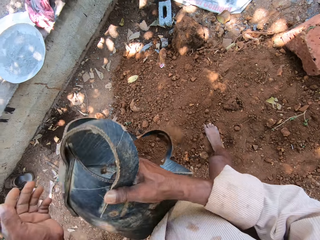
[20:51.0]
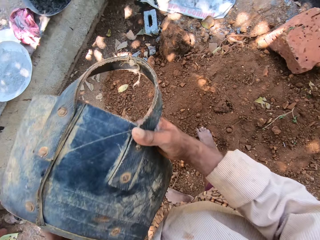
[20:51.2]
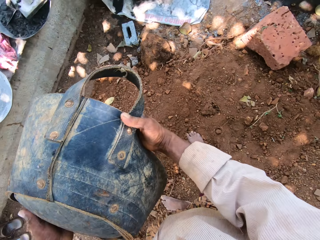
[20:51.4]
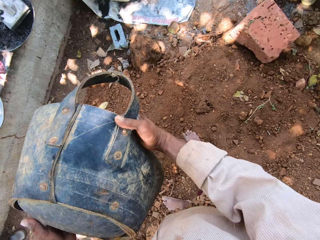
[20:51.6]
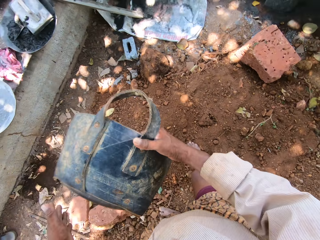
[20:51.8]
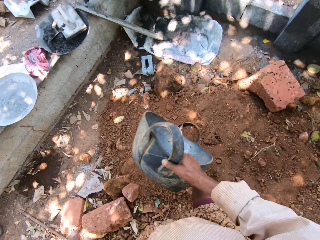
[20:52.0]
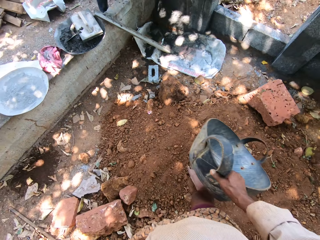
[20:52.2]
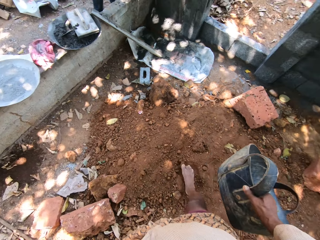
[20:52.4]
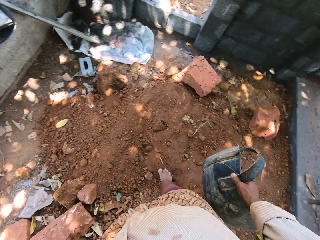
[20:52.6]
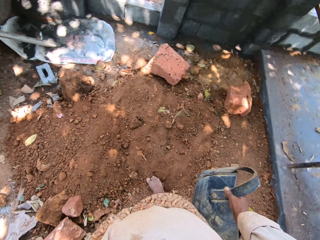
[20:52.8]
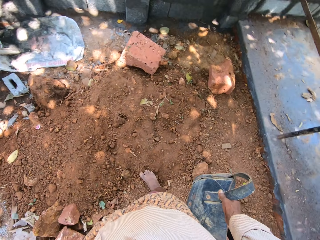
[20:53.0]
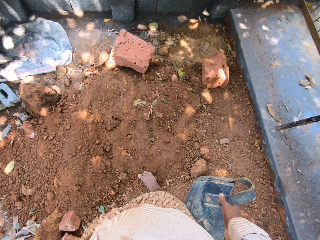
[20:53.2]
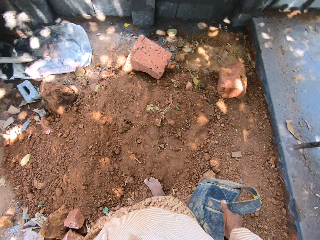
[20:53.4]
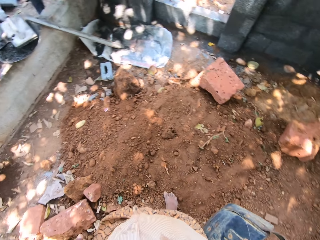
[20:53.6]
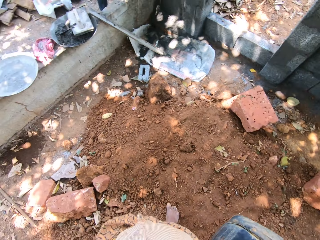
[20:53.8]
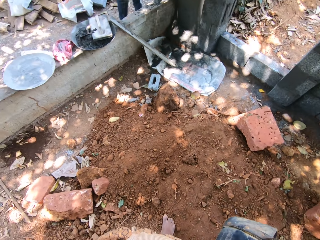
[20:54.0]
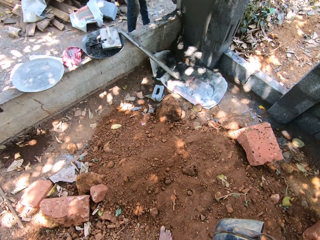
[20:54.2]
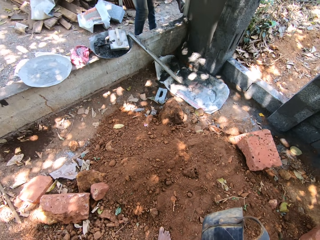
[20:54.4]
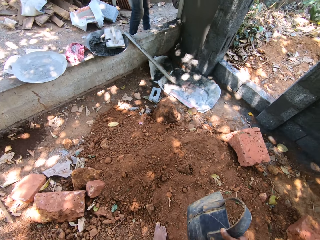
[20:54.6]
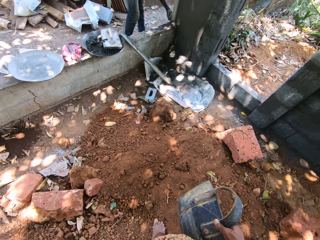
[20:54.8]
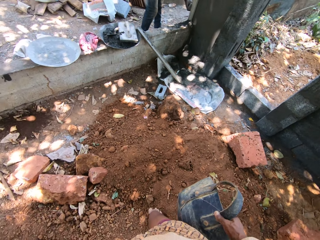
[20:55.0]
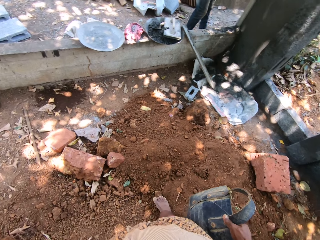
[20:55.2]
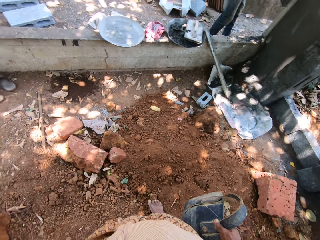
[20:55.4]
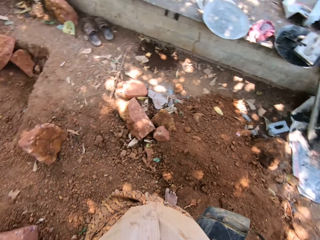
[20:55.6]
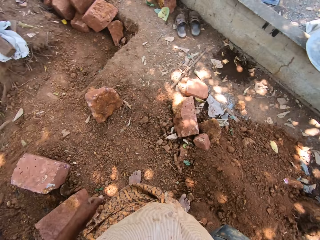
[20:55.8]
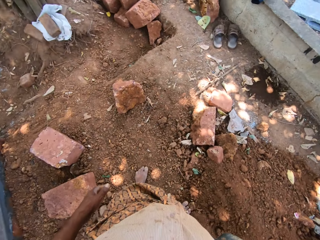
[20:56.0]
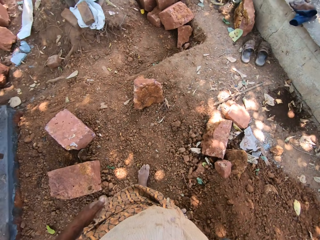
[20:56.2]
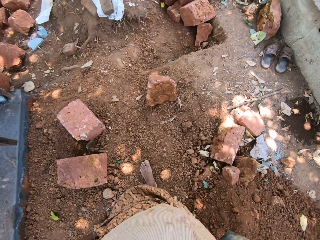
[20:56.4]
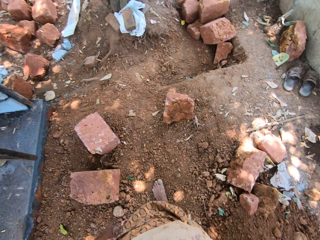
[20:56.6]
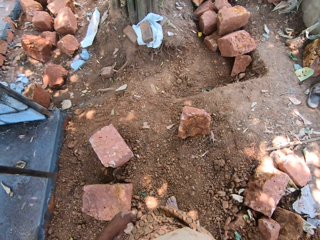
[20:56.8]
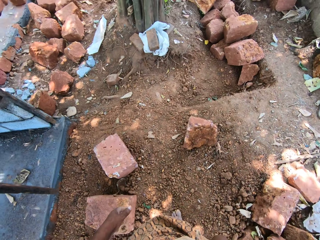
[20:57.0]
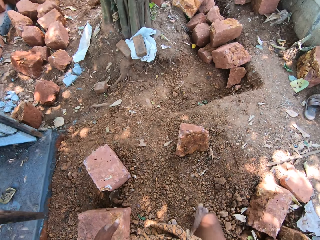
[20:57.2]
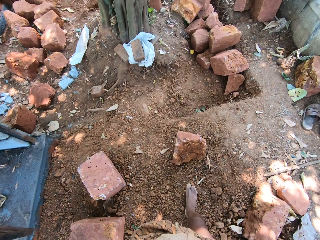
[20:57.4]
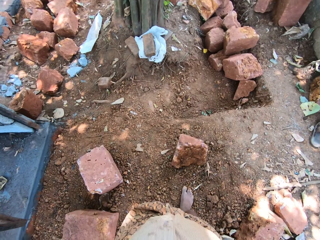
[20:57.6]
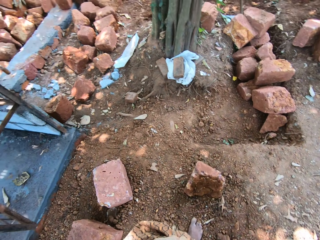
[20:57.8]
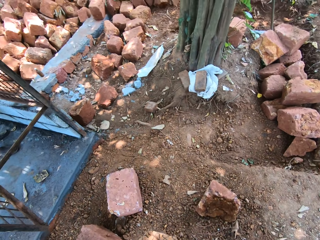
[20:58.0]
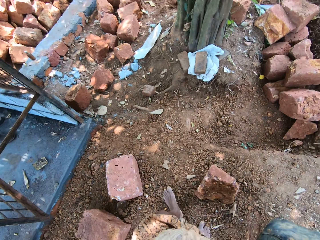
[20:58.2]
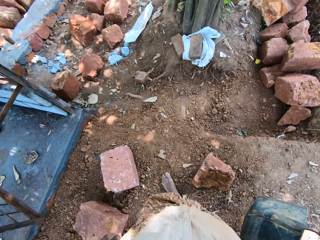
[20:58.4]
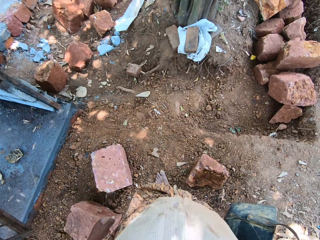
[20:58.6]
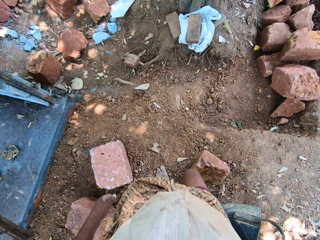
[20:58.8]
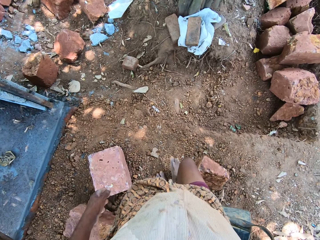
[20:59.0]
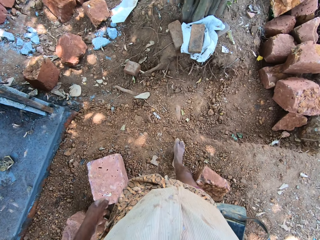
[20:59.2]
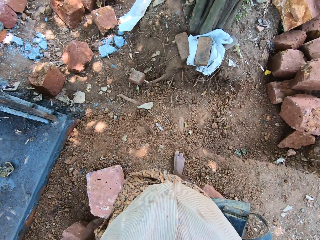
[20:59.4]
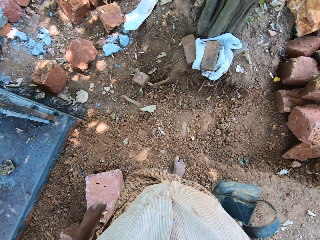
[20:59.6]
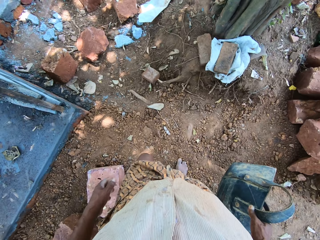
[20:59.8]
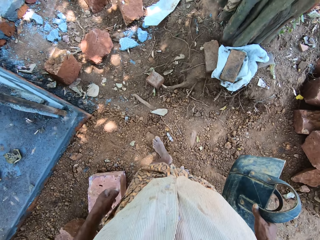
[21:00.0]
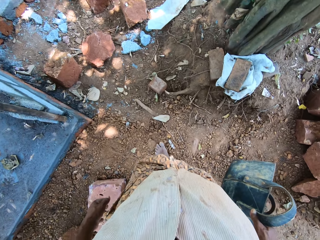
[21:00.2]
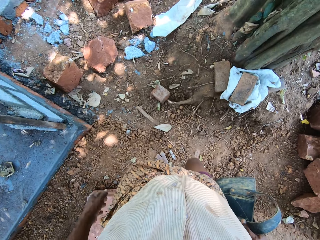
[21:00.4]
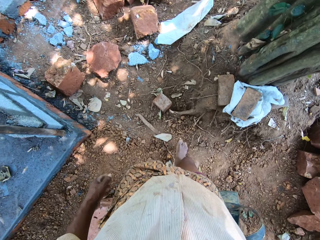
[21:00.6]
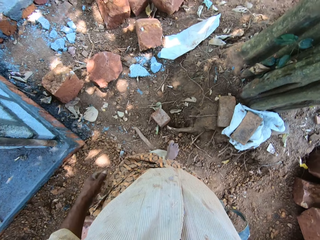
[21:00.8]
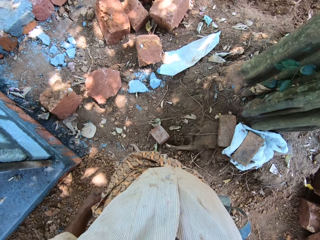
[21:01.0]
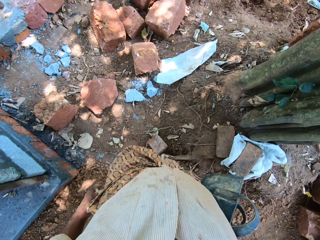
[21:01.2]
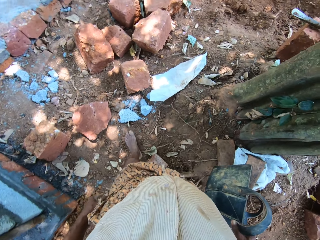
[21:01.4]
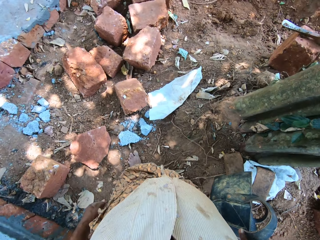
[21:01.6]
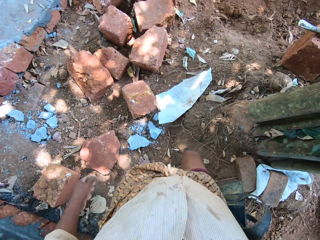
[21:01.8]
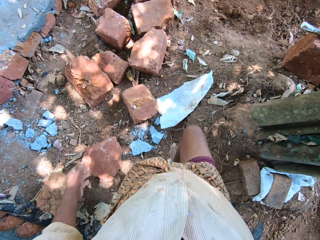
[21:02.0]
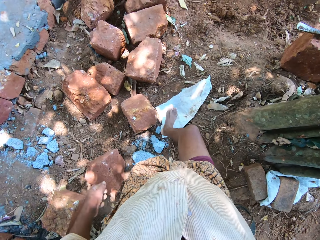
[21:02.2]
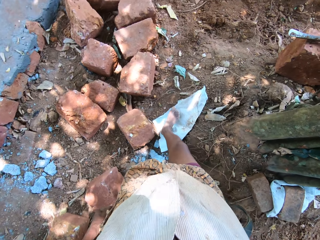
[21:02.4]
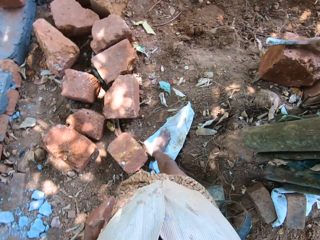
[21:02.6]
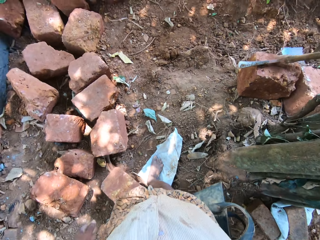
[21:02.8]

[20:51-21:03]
The camera wearer looks around. They walk around.

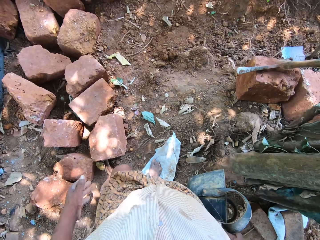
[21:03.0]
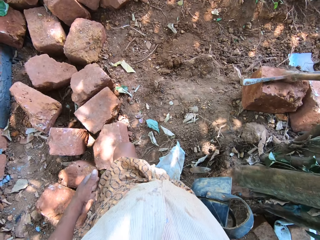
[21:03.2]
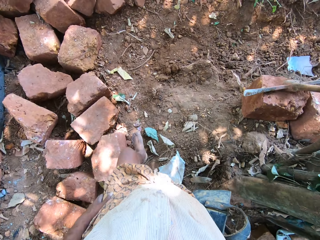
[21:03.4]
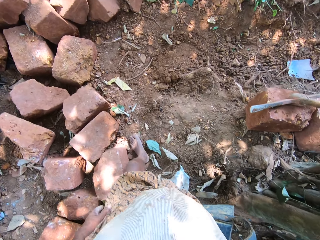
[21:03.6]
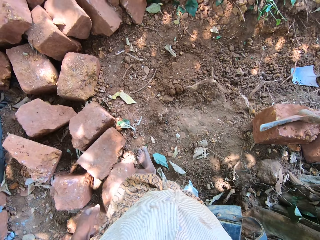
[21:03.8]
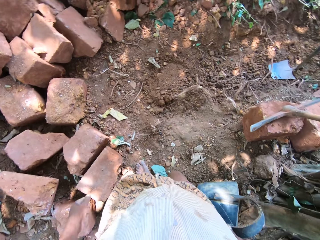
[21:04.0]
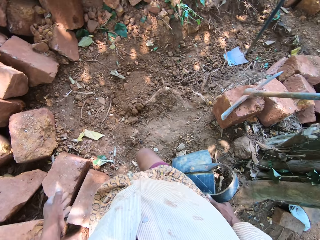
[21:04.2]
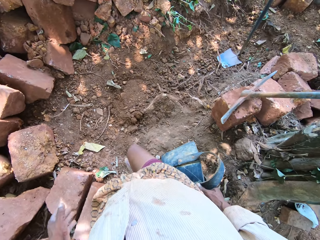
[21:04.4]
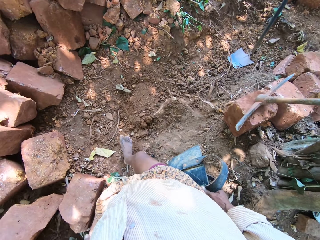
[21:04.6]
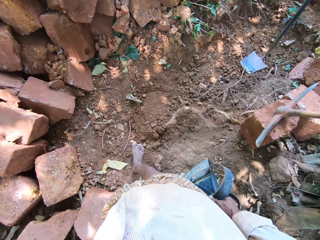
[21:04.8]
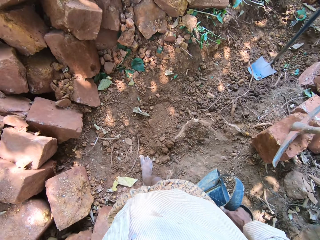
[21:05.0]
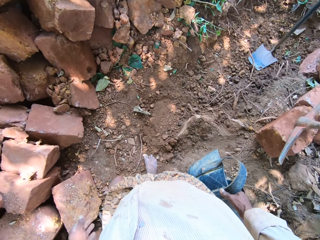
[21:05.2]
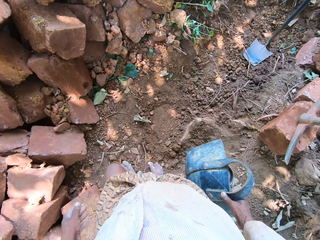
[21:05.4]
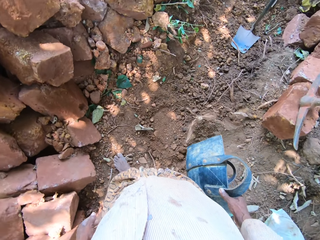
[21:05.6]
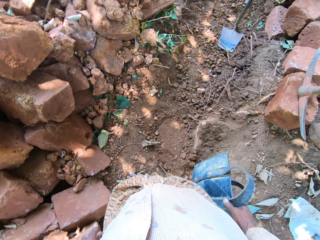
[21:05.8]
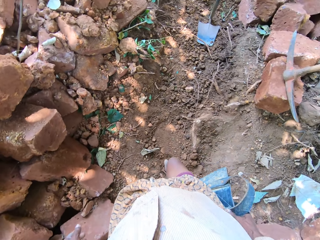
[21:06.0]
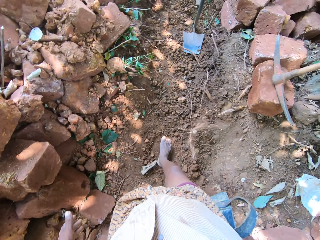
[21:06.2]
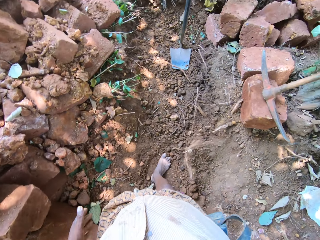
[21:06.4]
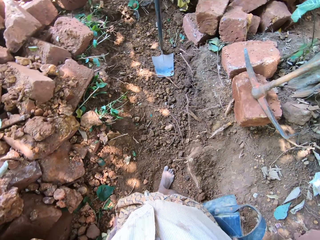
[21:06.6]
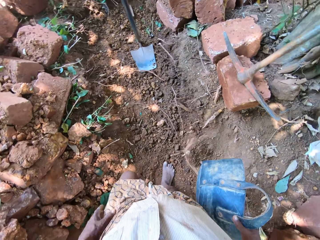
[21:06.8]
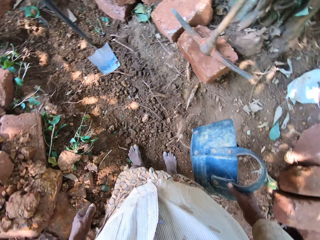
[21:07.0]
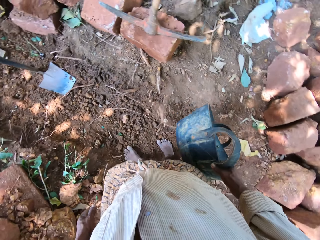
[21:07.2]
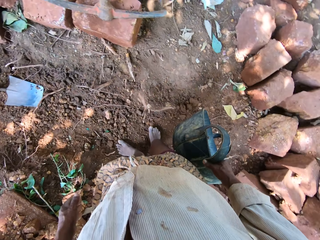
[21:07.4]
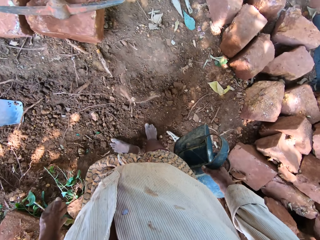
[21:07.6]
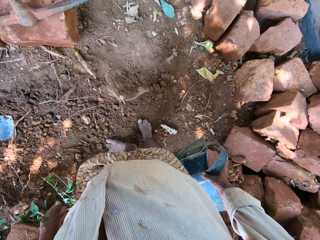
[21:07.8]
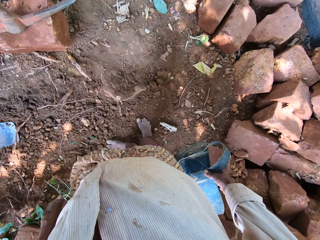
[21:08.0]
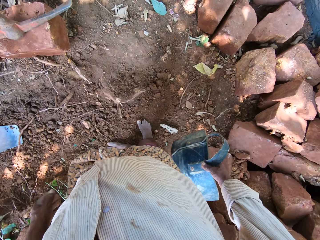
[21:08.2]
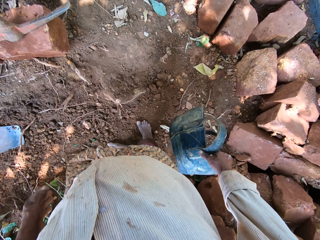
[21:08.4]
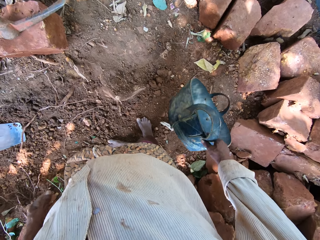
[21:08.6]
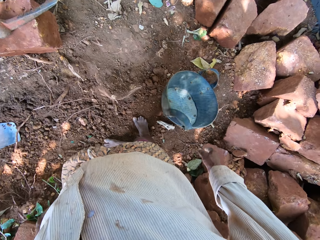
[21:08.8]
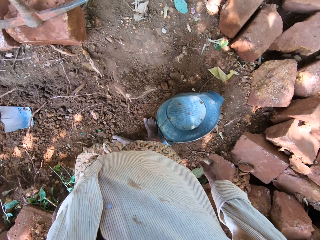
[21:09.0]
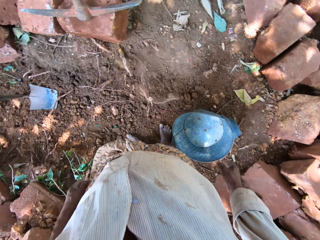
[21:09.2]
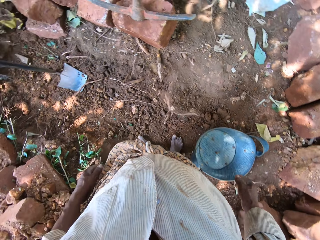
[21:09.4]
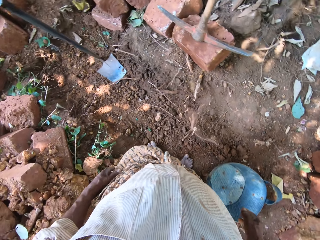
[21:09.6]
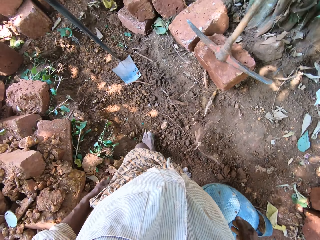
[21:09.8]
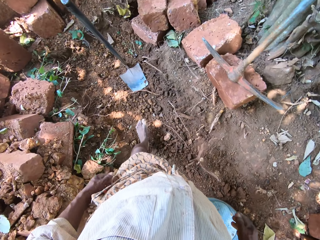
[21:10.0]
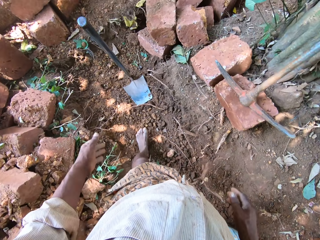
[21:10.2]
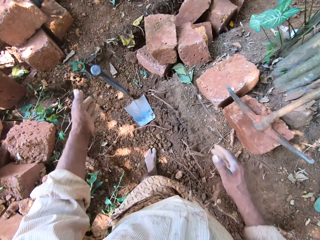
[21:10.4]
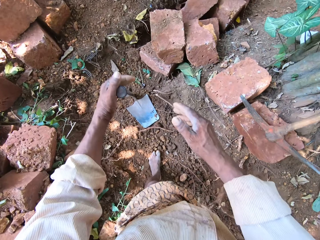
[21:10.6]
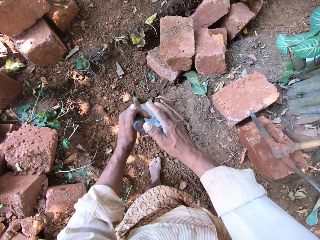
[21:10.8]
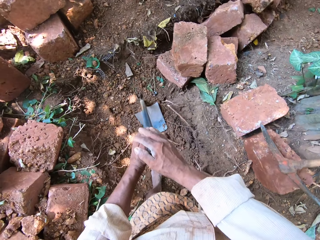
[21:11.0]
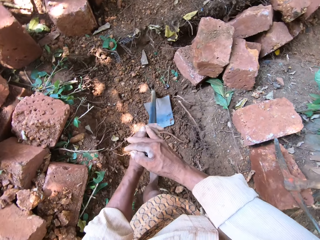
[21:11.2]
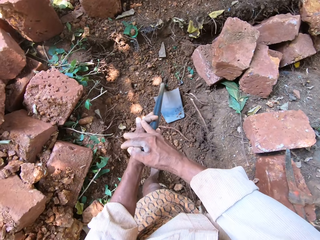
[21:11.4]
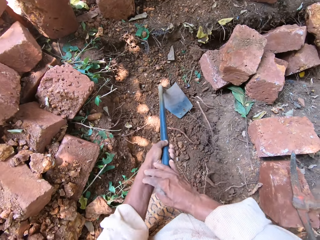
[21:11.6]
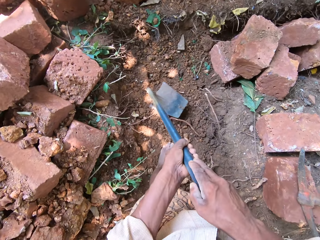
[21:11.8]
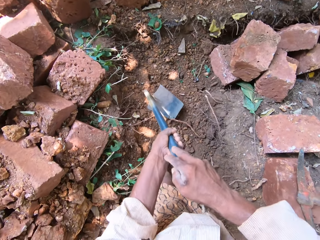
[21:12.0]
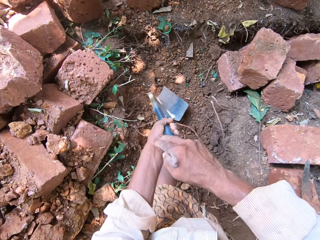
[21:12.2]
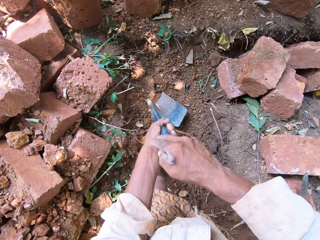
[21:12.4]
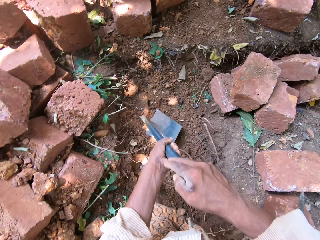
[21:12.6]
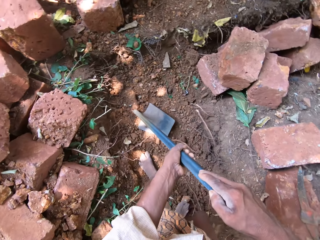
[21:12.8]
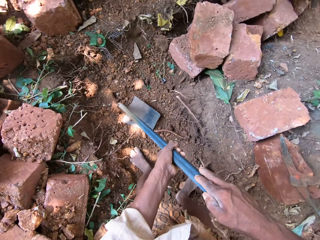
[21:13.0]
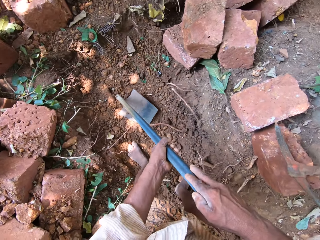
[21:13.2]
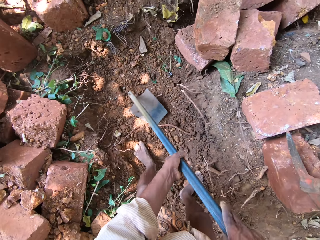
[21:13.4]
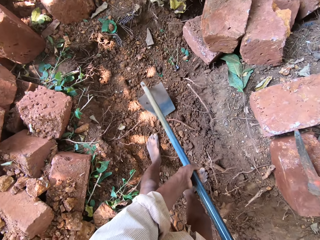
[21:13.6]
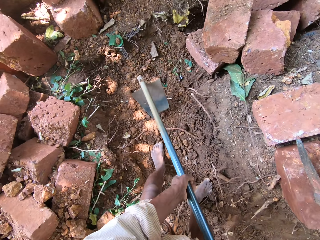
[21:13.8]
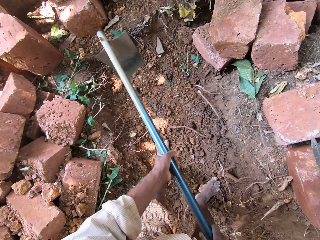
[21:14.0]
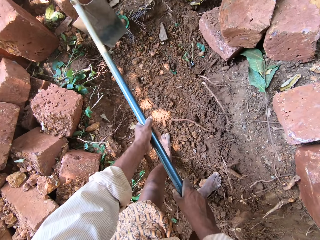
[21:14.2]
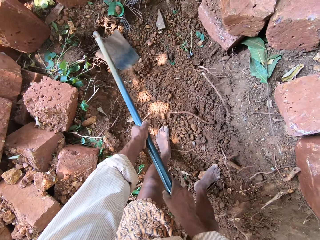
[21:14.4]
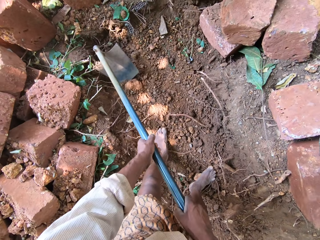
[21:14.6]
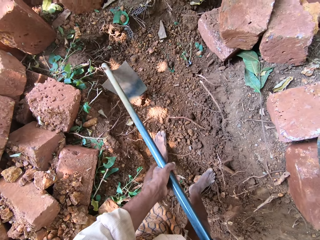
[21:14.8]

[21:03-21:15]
The camera wearer looks around. He drops the headpan to the ground with his right hand. He moves towards the hoe. He holds the hoe with his left hand. He picks the hoe. He holds the hoe with both hands. He digs the ground with the hoe in both hands.
